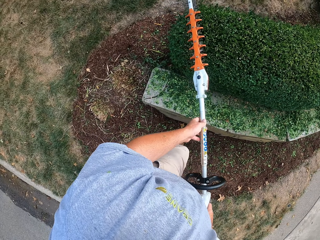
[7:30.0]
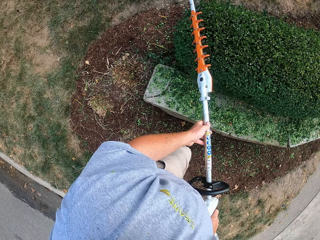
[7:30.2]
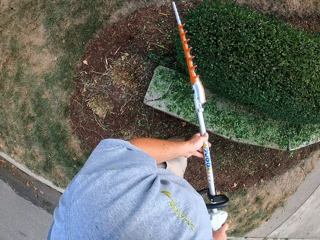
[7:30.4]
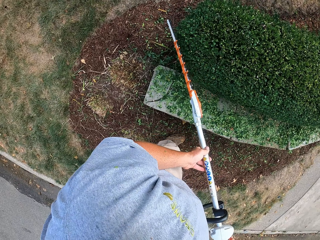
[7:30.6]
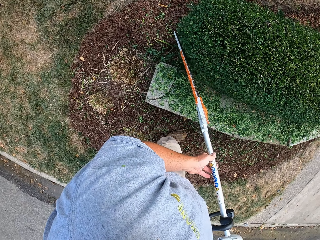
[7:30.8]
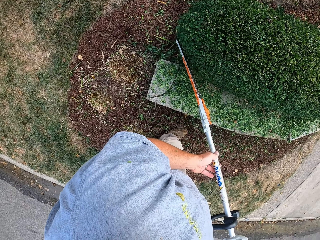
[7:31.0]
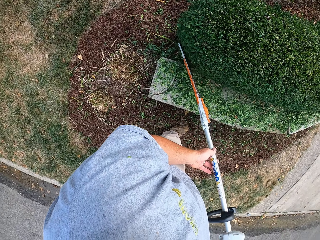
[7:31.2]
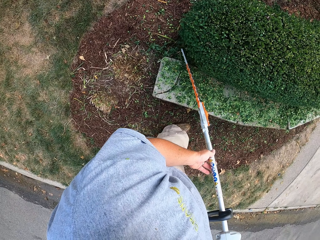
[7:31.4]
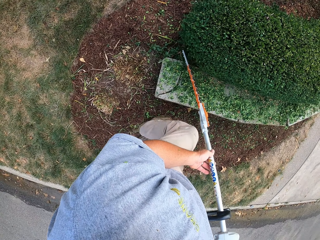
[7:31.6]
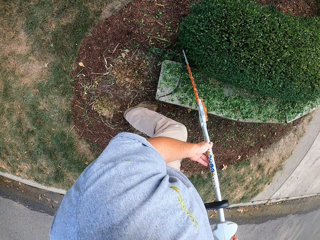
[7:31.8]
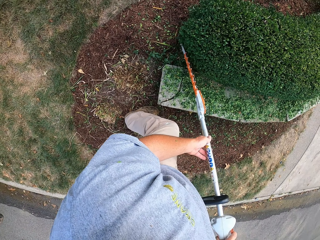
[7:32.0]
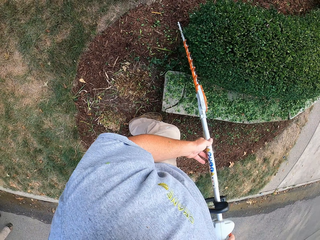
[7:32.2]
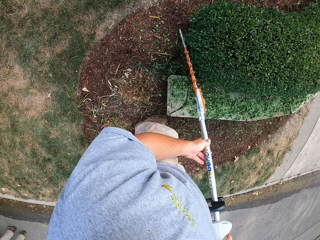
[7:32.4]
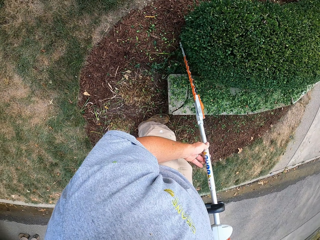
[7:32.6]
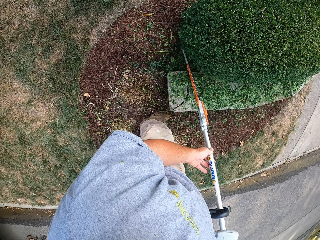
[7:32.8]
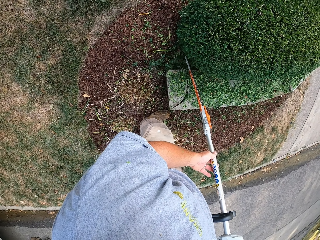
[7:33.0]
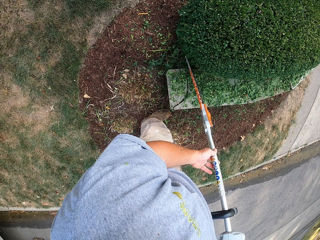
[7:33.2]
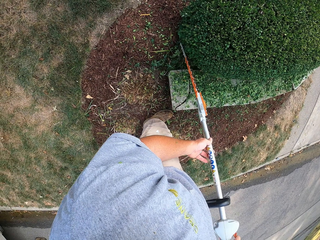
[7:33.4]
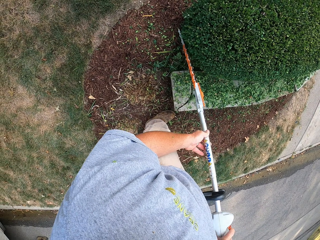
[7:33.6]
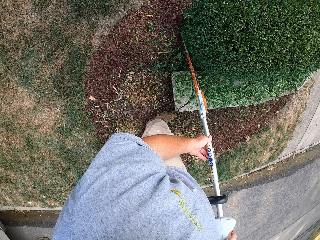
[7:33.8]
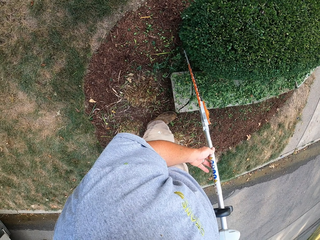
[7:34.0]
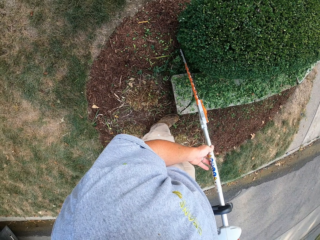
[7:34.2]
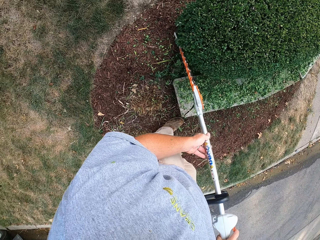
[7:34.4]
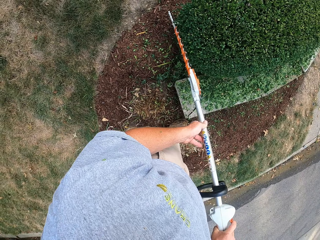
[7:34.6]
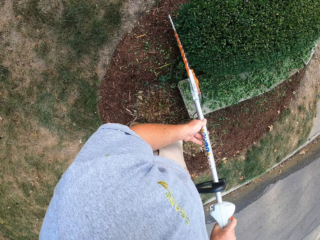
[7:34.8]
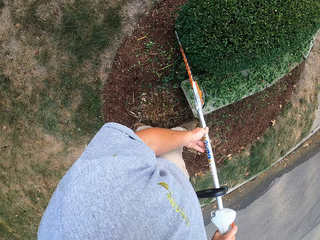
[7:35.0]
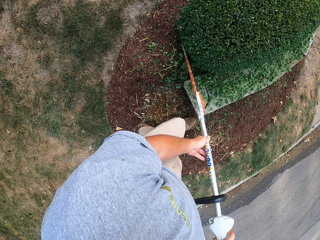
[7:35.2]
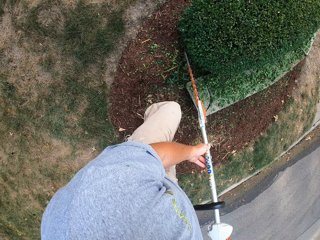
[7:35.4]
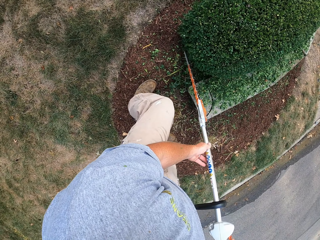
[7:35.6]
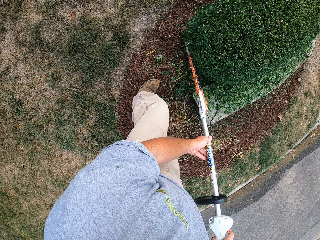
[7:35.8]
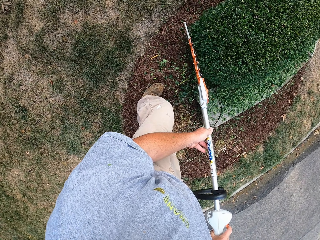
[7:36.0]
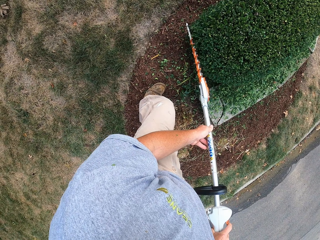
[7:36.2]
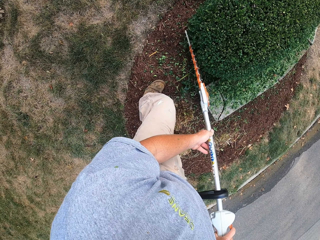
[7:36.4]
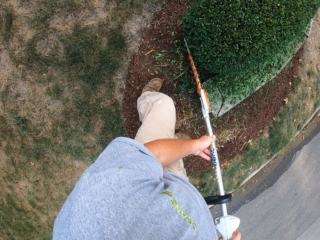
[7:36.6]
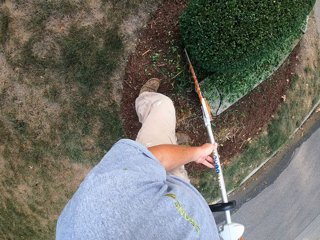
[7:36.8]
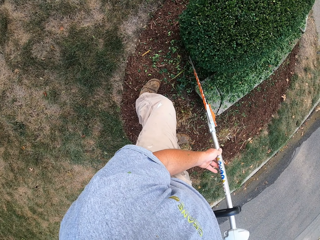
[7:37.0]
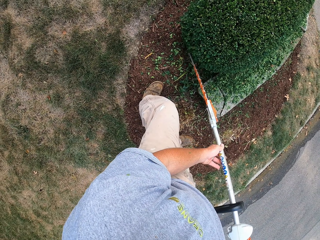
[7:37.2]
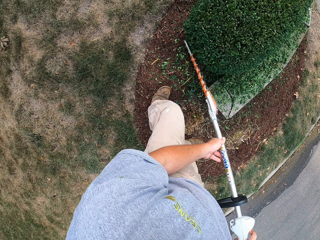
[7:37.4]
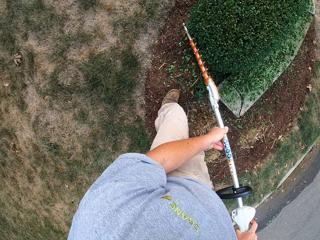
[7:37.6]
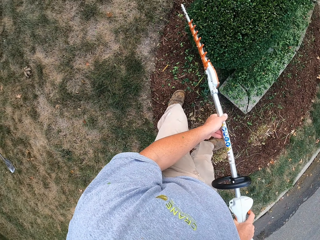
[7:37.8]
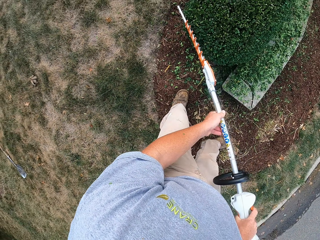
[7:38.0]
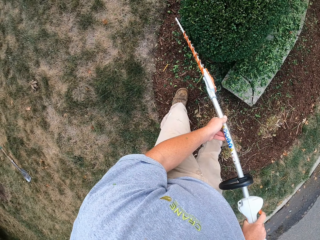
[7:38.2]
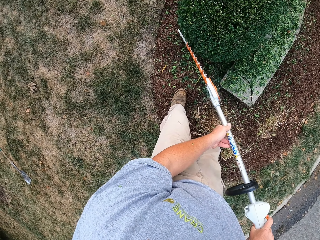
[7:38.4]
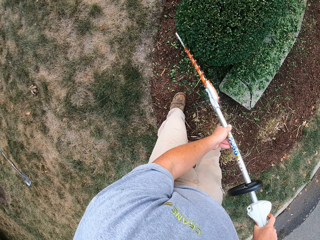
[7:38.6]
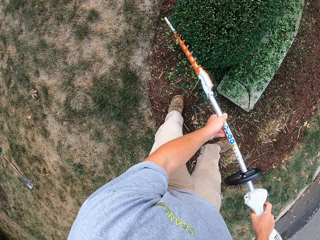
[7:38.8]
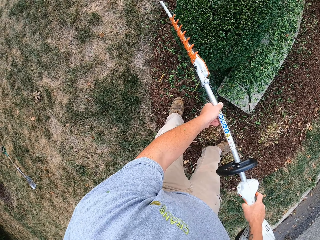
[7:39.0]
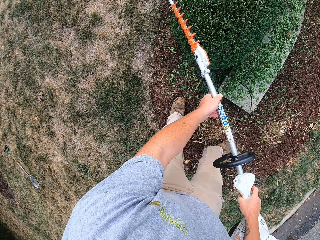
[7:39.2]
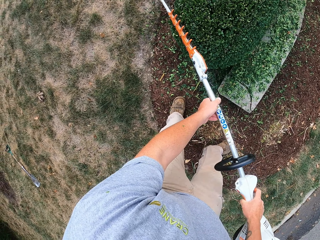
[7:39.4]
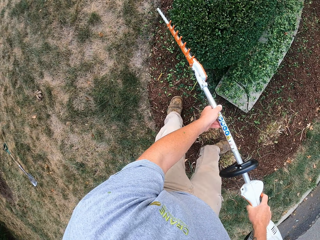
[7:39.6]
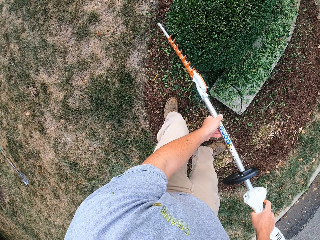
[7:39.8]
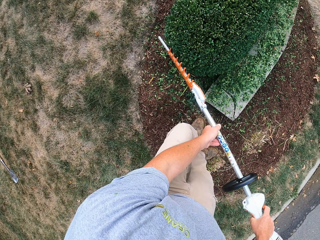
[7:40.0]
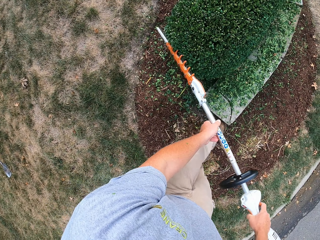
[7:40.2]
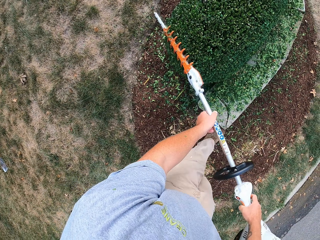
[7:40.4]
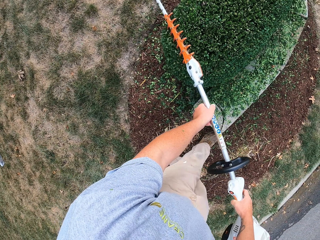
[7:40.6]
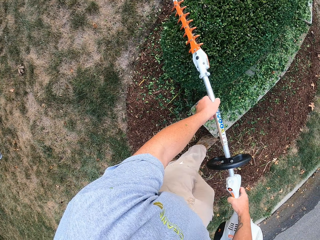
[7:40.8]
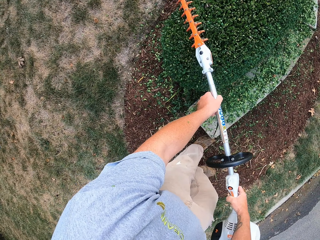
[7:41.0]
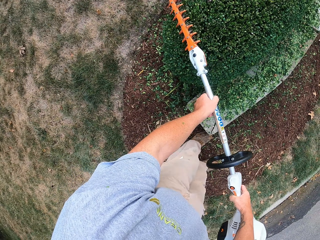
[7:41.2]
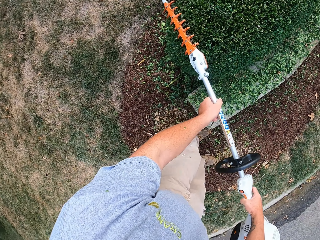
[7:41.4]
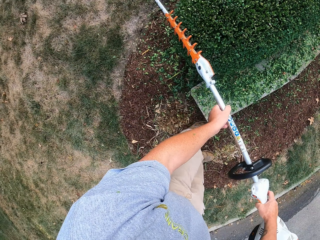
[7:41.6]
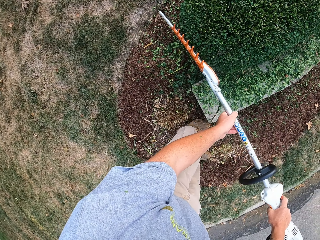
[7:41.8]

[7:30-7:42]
The camera wearer trims the hedge.

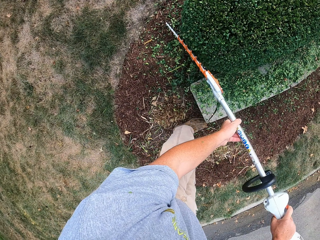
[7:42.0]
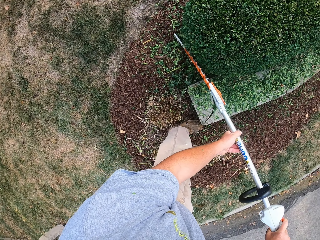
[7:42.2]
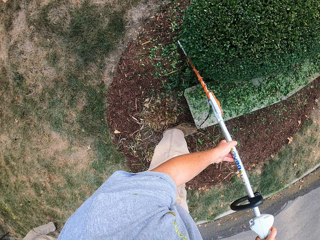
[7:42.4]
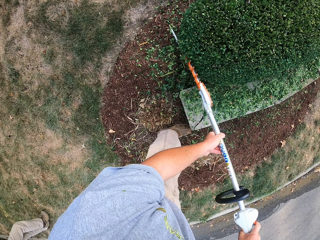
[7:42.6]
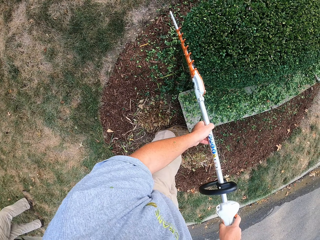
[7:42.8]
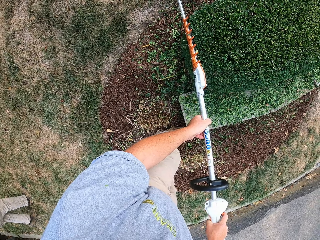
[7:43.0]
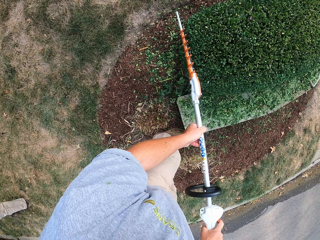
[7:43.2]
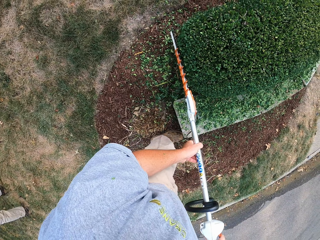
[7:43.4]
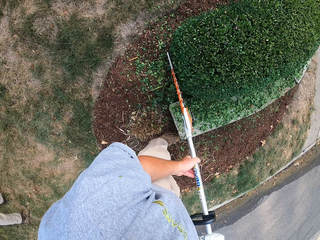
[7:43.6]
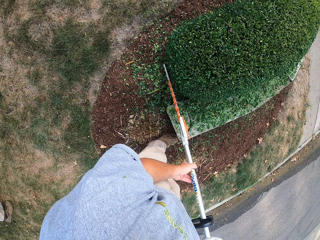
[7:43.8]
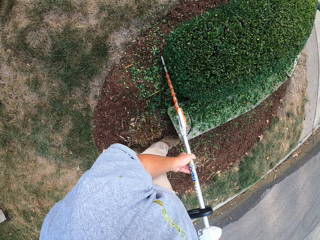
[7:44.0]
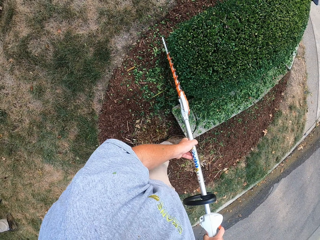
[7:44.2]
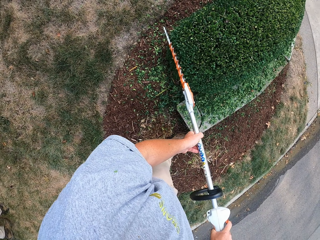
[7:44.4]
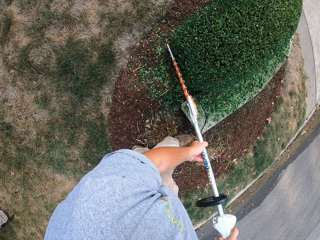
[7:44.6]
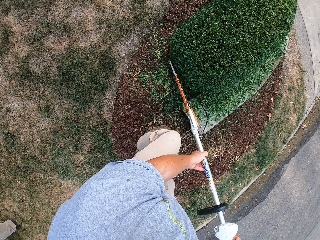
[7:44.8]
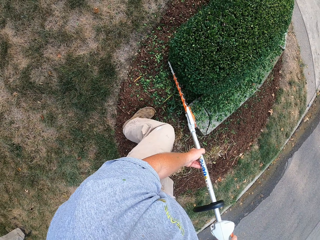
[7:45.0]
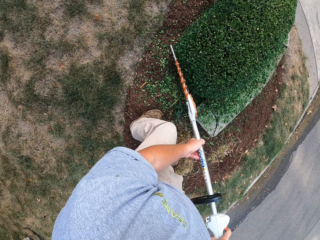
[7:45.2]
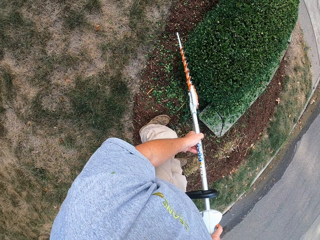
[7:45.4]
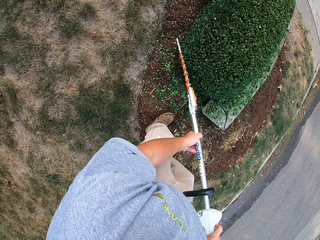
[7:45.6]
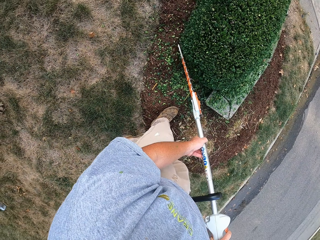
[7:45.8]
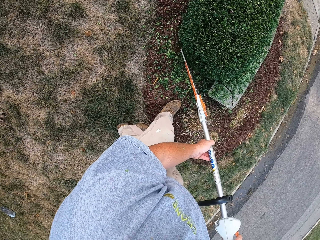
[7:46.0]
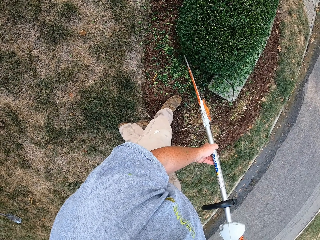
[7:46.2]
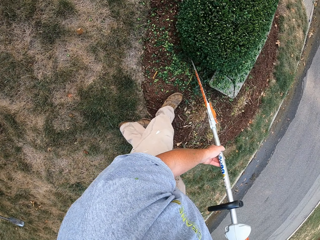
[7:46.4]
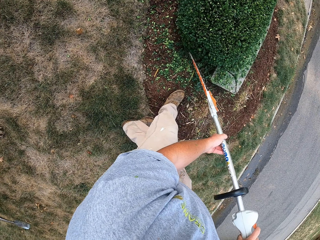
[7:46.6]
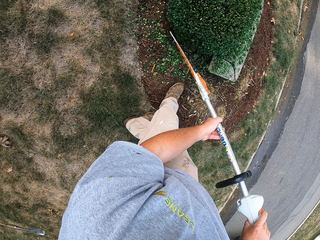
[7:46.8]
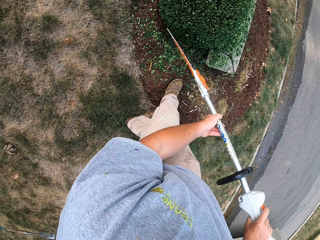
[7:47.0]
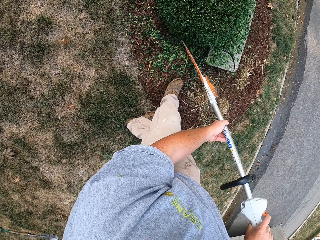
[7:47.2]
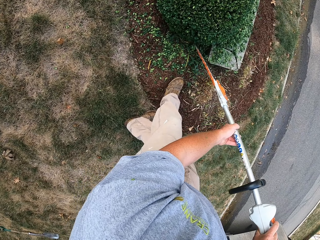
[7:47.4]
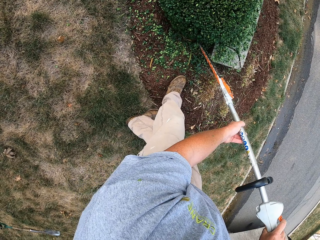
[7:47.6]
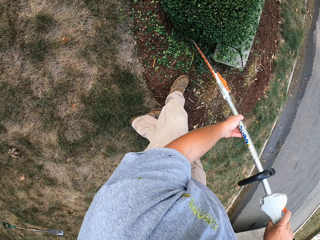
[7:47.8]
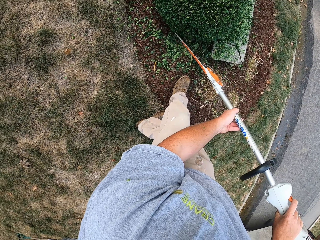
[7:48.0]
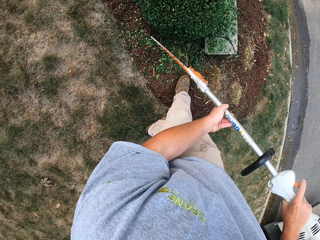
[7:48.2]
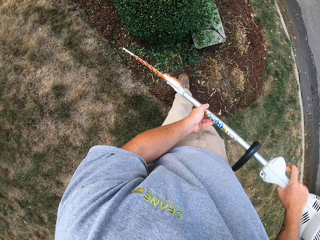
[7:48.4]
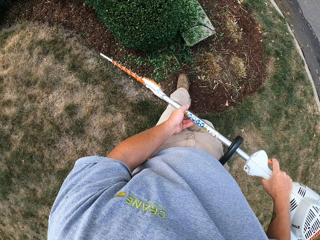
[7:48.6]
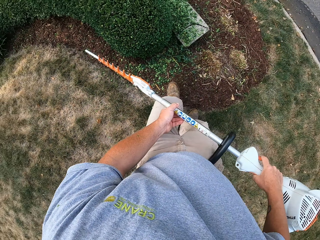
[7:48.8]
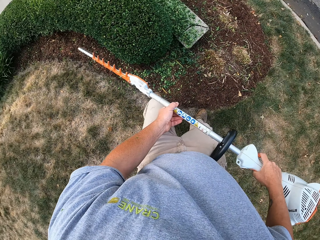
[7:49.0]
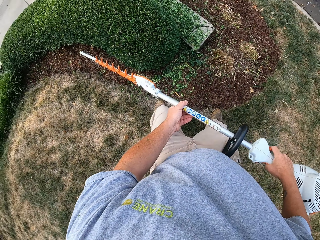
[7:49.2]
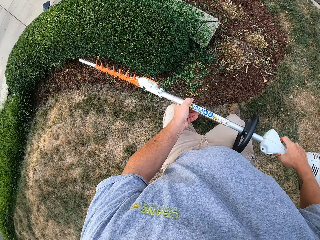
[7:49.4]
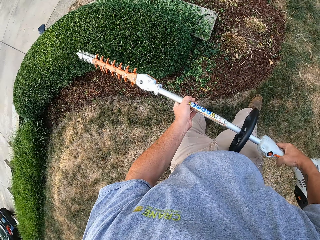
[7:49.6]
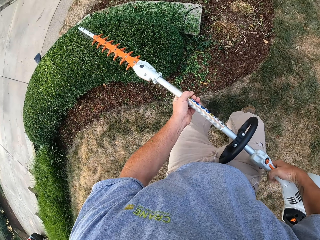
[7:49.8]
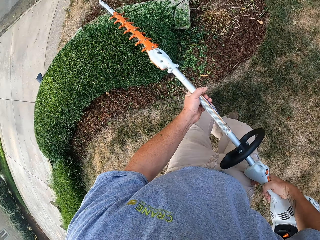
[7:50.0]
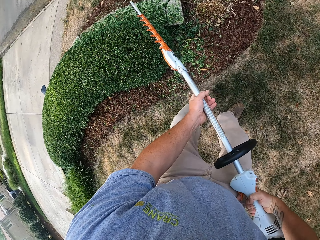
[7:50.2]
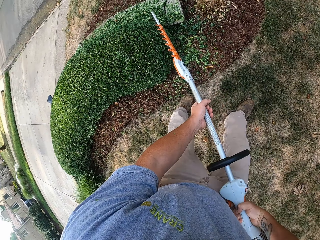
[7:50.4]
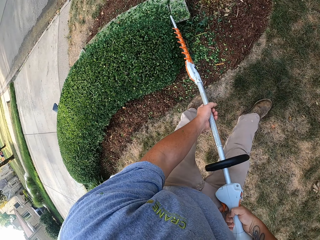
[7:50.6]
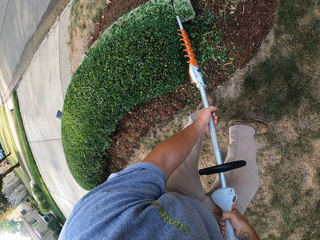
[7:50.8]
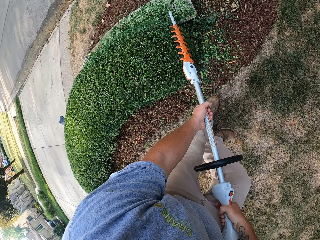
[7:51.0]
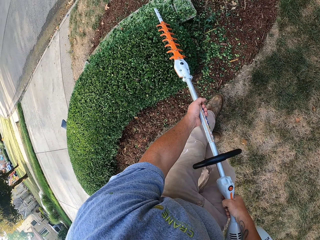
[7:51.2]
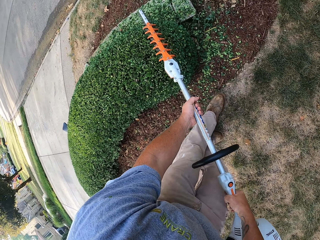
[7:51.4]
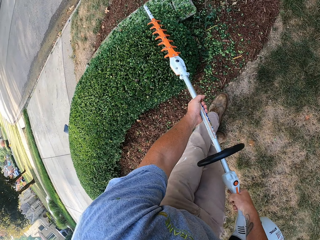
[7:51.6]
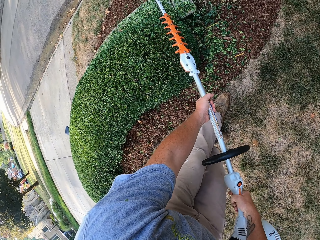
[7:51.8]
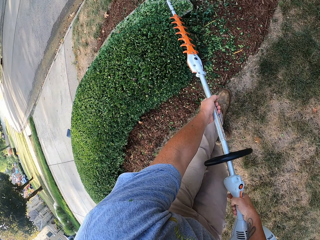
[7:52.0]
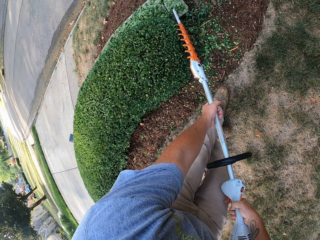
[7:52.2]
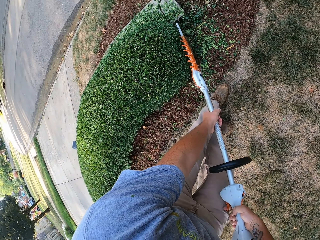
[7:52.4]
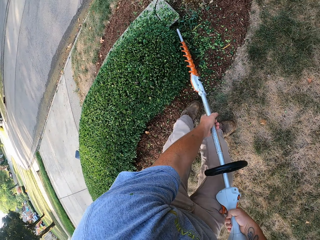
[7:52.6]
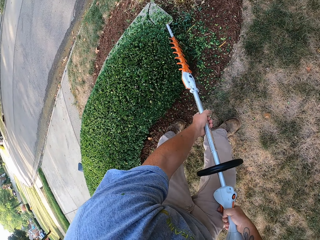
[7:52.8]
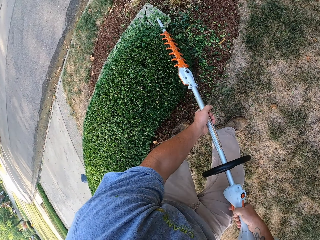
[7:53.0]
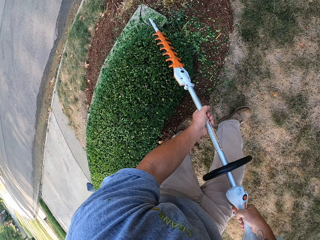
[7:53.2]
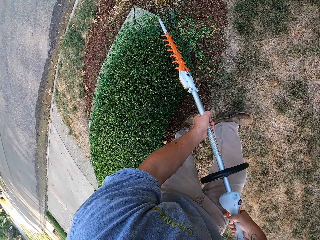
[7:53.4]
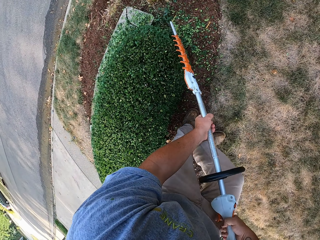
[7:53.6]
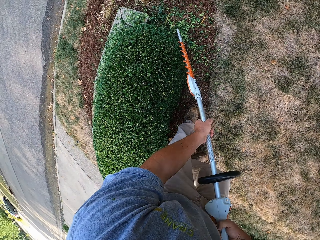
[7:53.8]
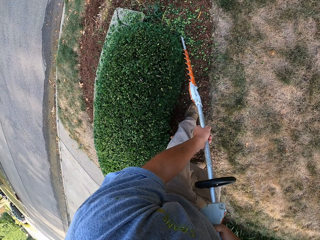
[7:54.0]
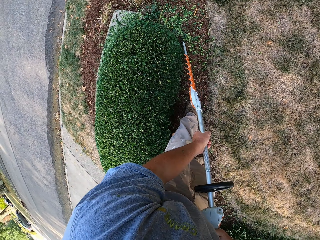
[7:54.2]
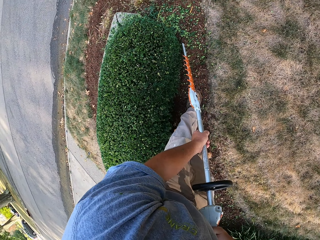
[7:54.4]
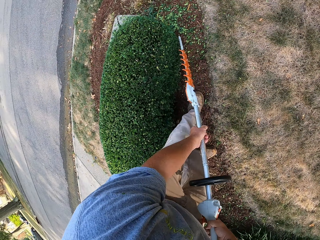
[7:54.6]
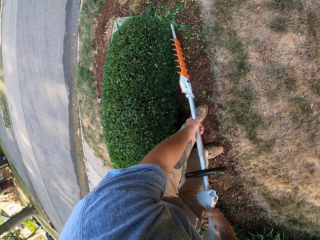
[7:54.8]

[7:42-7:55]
The camera wearer pulls the hedge trimmer off the plant. They move in the compound, walk around the plant, and trim the plants with the hedge trimmer.
